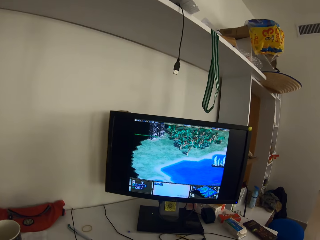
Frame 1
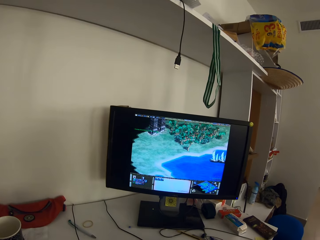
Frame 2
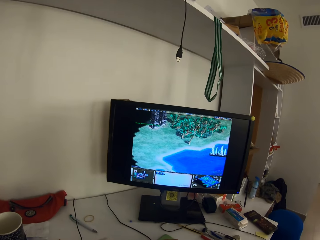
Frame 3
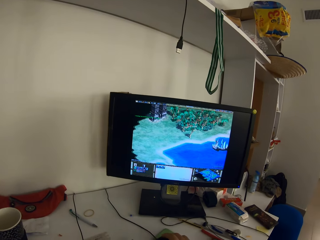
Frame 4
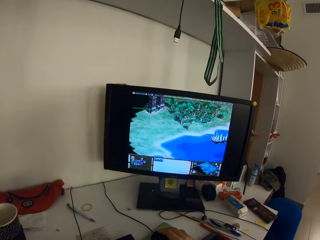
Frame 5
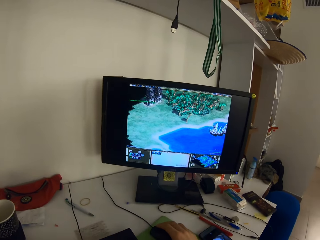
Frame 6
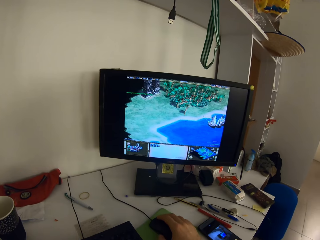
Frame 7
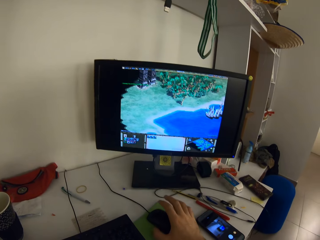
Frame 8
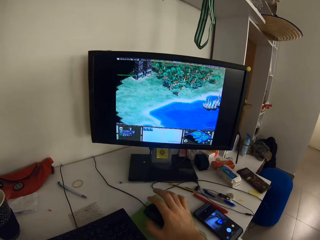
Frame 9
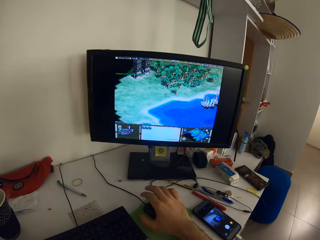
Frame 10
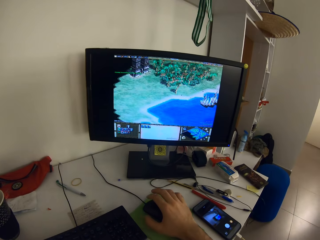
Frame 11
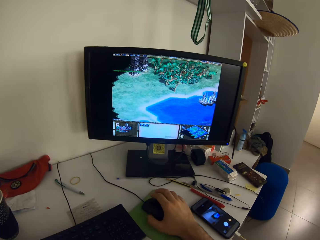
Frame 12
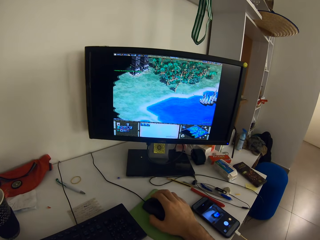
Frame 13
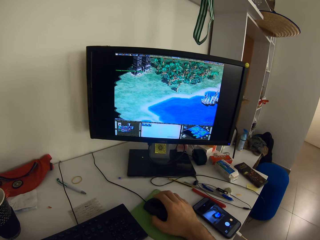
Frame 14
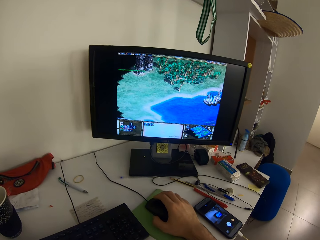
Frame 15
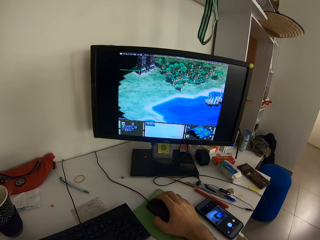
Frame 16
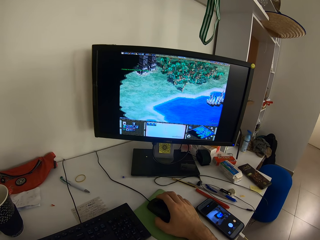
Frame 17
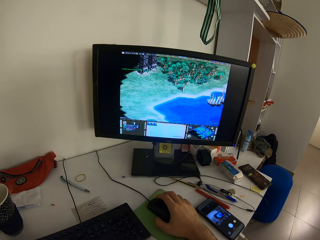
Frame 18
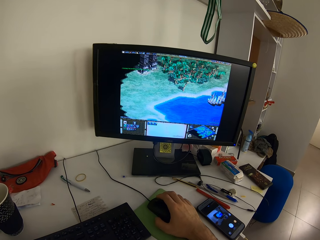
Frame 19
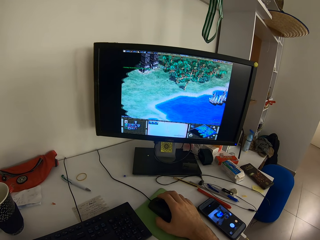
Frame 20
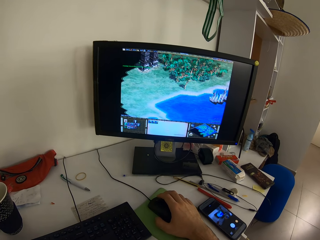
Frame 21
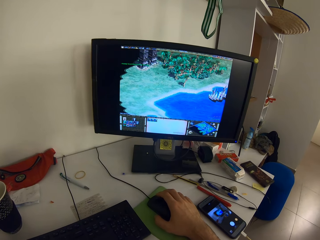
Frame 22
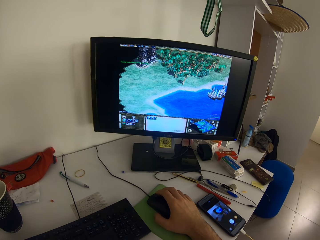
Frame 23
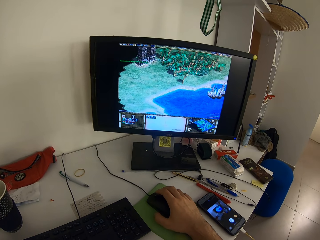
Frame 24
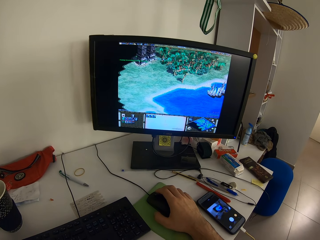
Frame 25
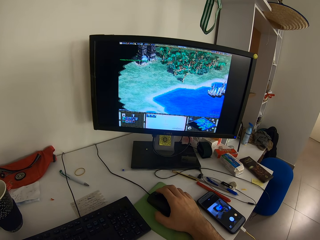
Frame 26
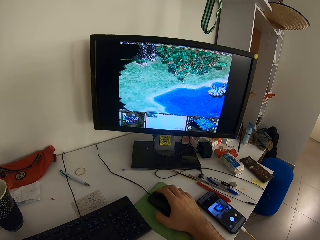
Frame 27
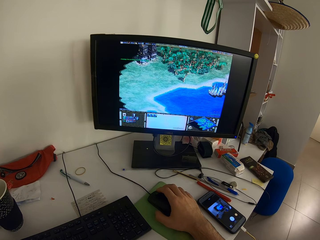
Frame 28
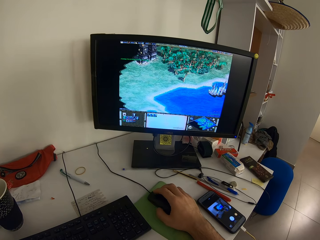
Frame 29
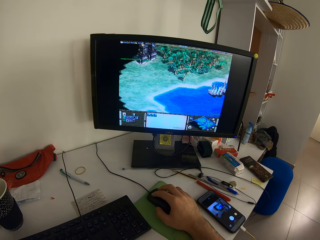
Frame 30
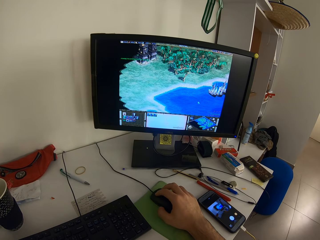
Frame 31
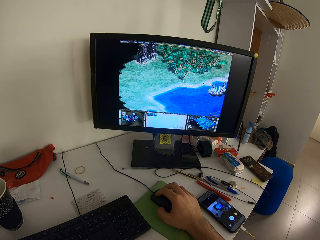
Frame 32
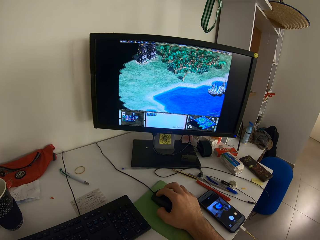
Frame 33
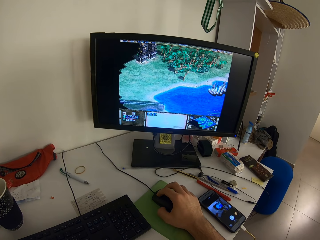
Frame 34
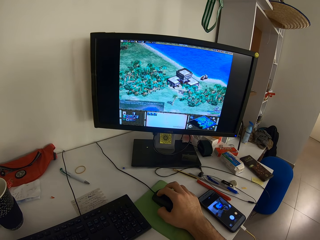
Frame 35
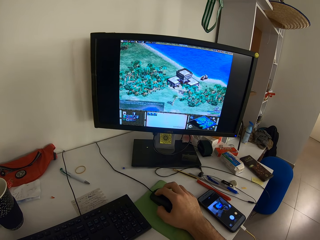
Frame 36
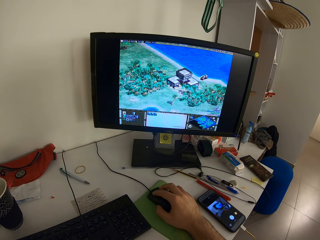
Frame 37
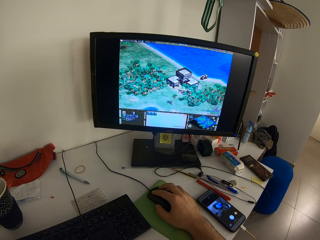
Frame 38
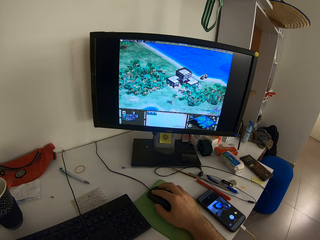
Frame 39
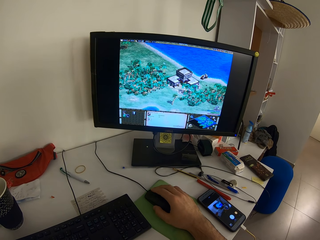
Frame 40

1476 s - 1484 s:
The camera wearer removes the hand from the mouse. They operate the computer.

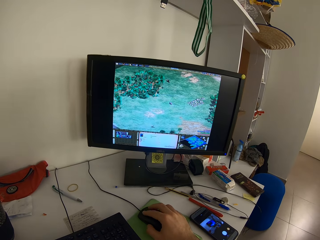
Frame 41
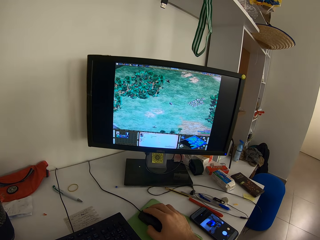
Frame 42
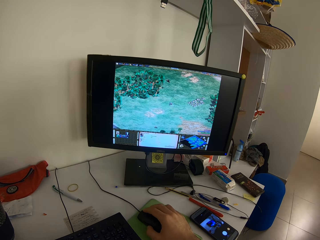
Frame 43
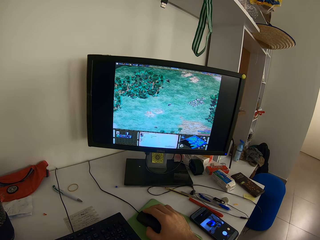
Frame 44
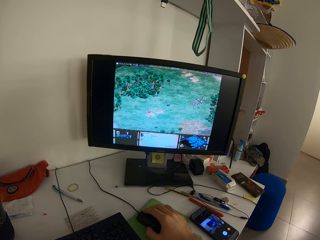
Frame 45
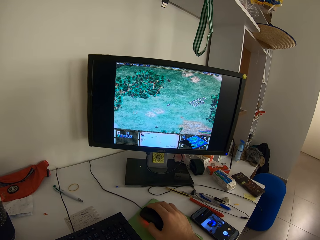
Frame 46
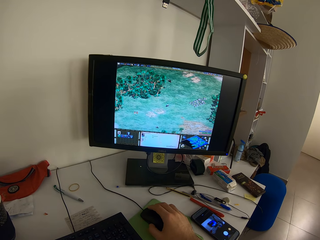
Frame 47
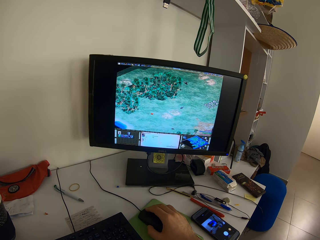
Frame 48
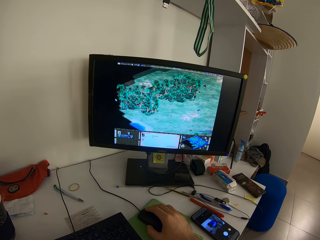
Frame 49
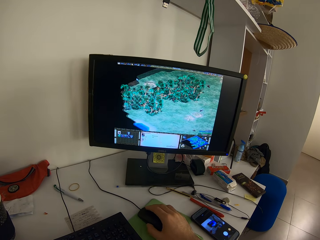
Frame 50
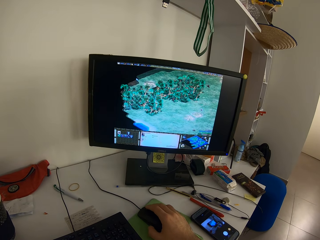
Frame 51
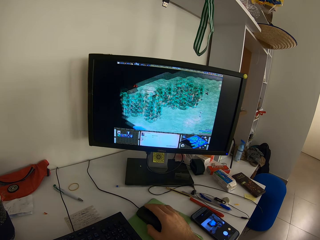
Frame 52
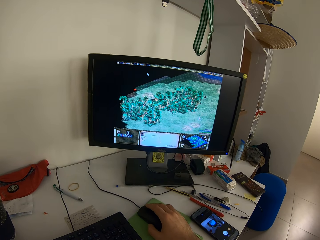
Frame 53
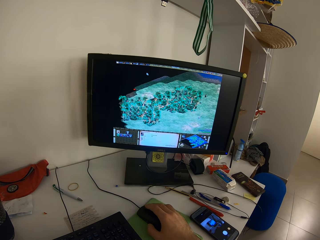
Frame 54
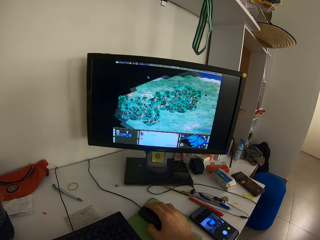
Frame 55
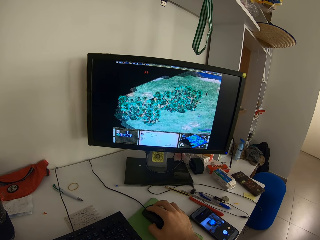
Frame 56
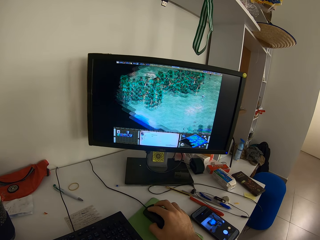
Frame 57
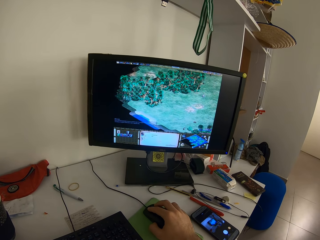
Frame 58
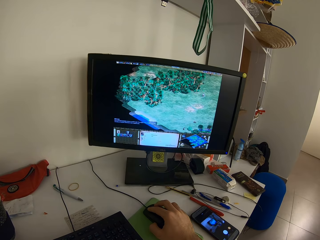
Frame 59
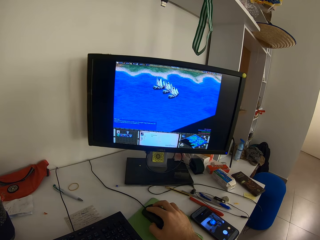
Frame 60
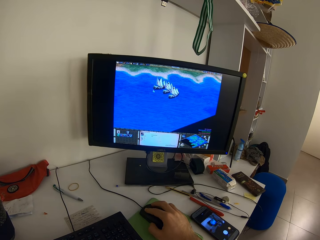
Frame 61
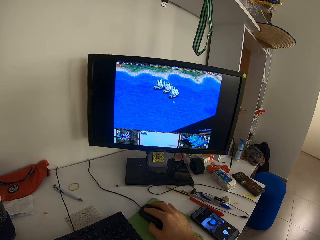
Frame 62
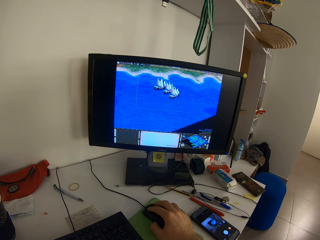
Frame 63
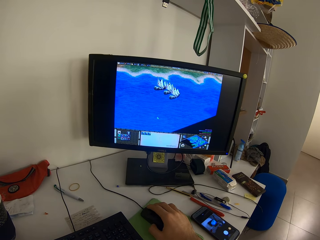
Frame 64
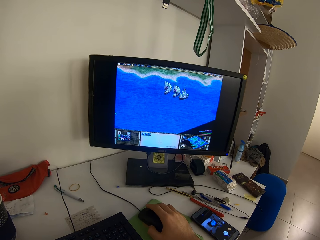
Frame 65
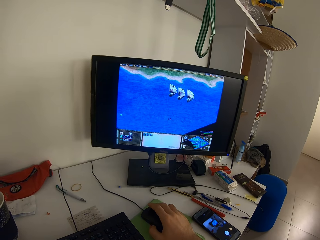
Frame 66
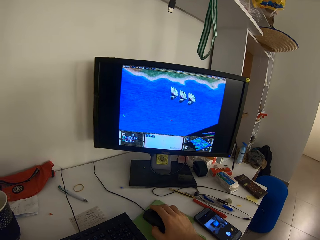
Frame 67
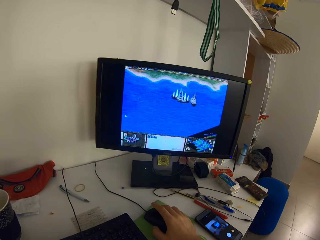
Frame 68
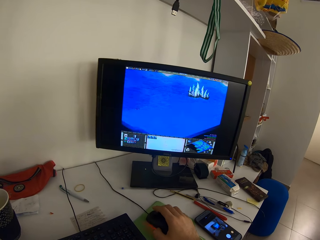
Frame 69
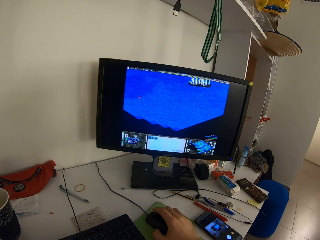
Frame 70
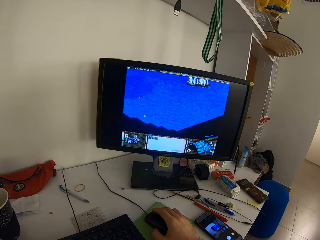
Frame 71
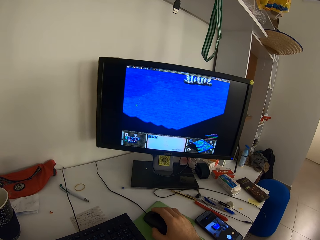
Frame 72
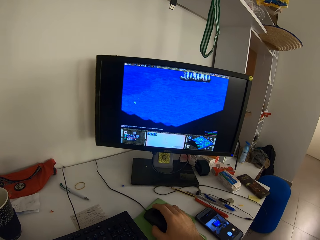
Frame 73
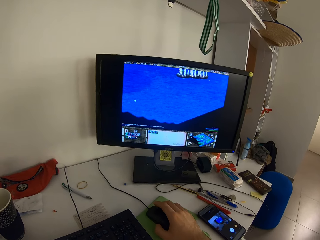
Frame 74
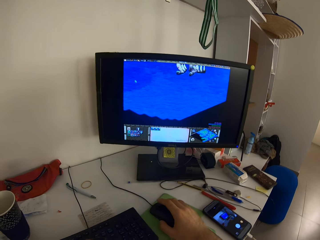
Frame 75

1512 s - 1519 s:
The camera wearer operates a desktop with a mouse on a table using his right hand.

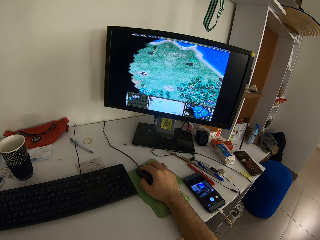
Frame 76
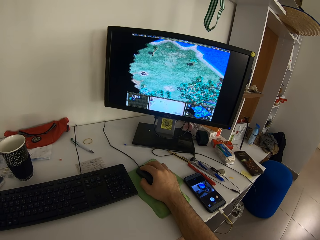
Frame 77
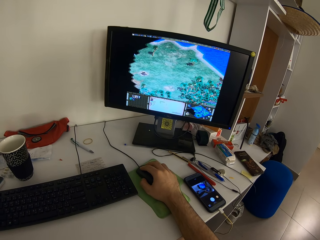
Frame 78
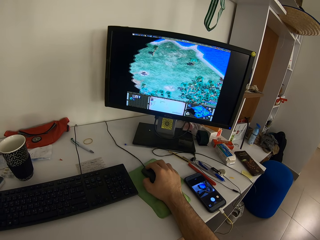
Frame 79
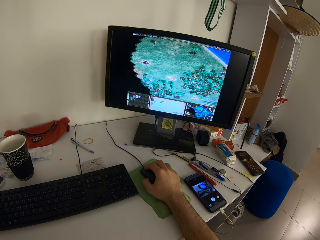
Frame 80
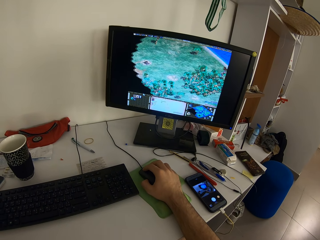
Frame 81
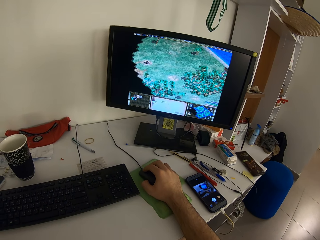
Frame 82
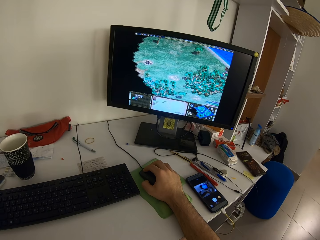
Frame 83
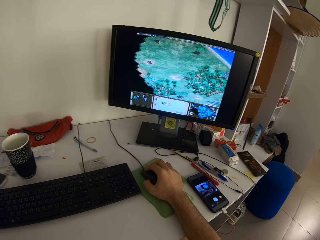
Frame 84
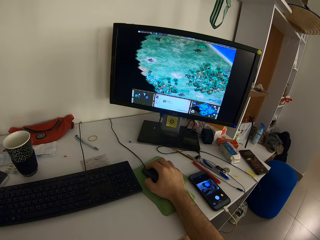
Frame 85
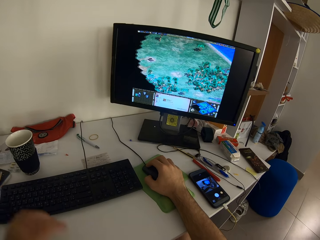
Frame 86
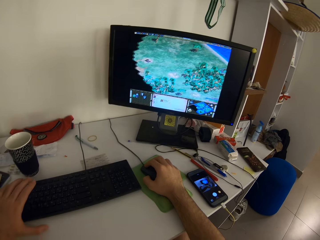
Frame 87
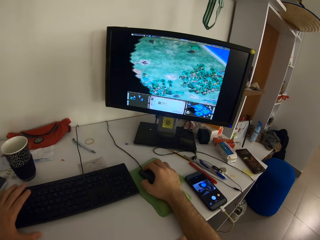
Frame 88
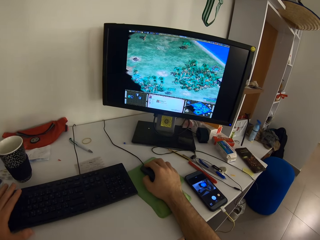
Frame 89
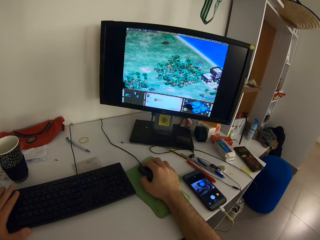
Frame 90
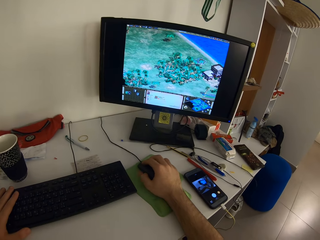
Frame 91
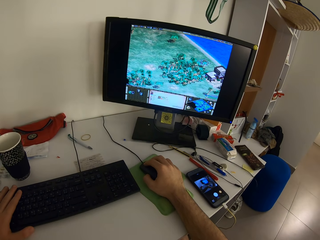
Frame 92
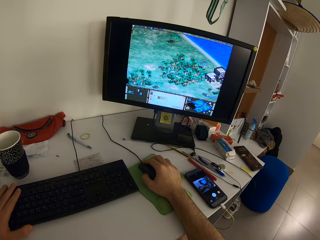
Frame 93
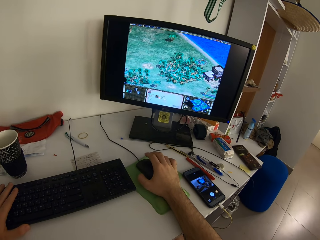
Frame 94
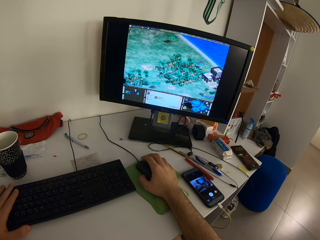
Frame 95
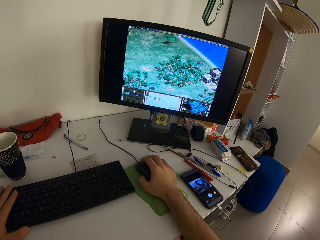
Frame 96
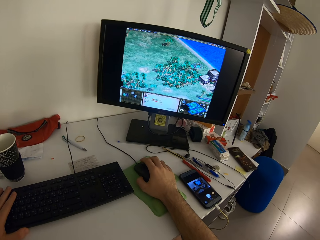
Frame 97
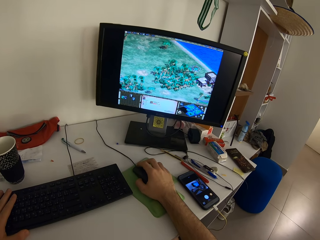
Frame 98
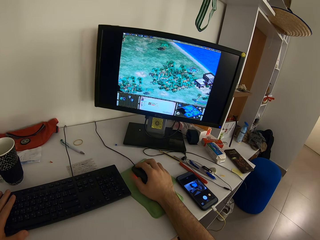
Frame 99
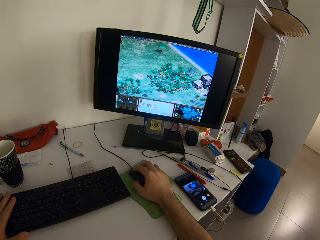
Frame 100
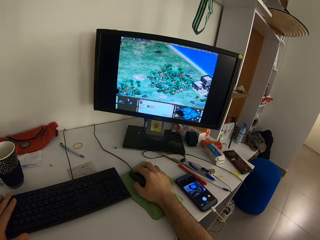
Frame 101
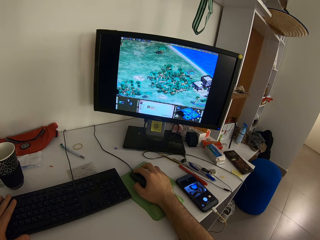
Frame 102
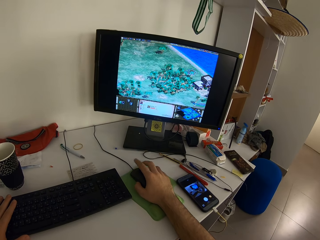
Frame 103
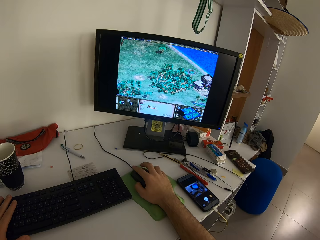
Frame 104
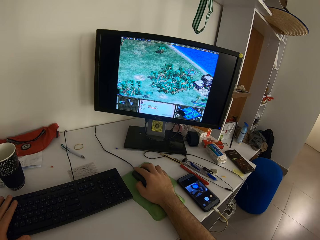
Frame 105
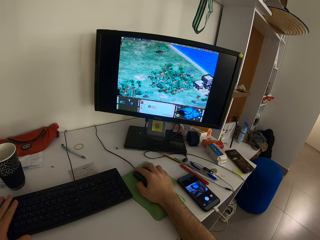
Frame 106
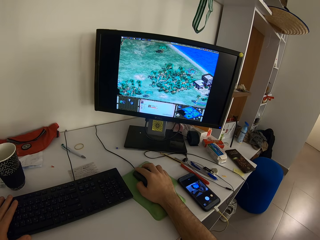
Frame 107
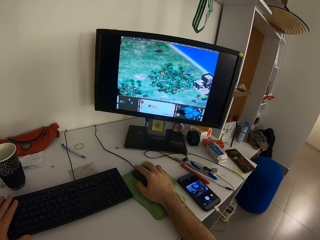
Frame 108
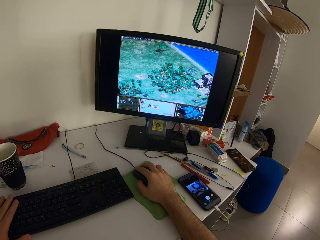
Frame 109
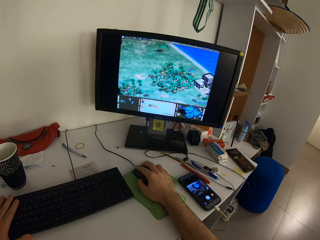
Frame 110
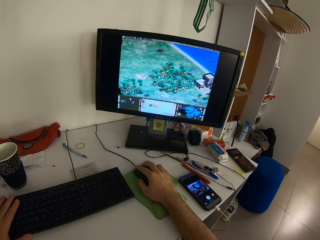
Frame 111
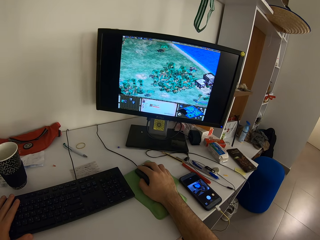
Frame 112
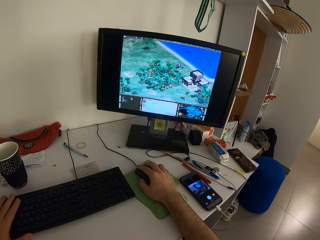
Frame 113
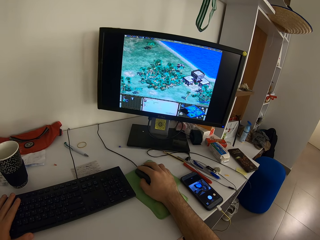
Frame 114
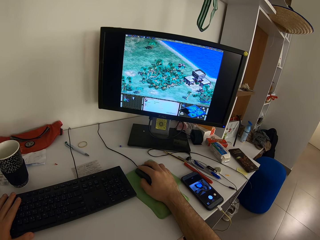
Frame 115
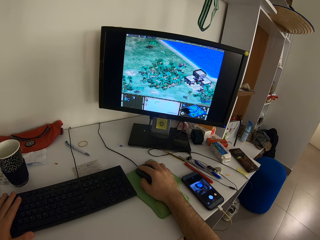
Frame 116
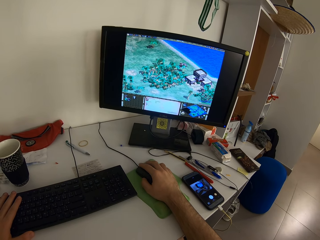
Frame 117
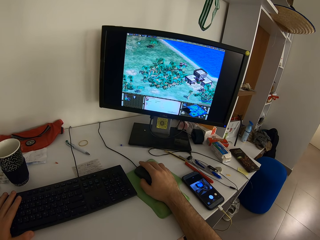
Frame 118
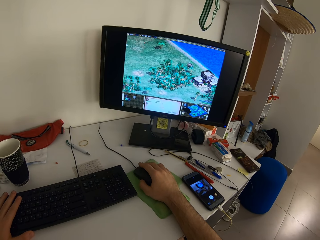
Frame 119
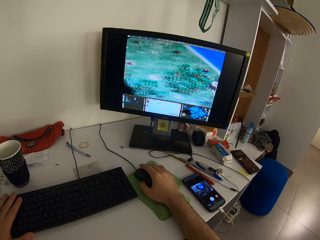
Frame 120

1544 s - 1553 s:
The camera wearer holds the keyboard with his left hand. He moves the left hand.
